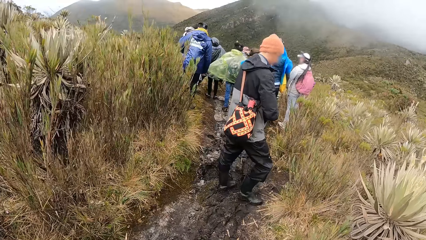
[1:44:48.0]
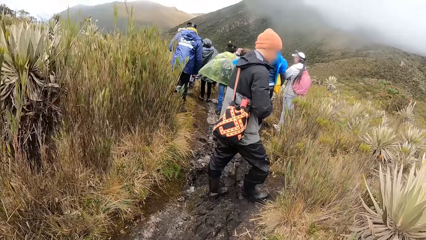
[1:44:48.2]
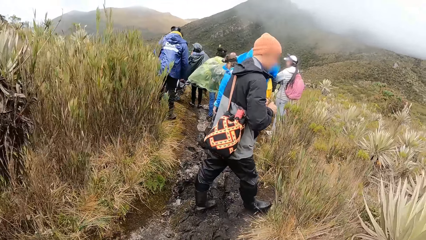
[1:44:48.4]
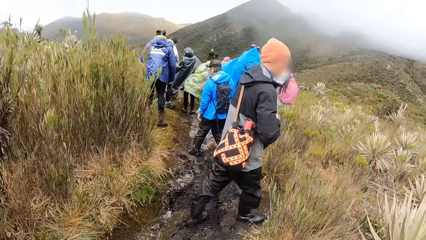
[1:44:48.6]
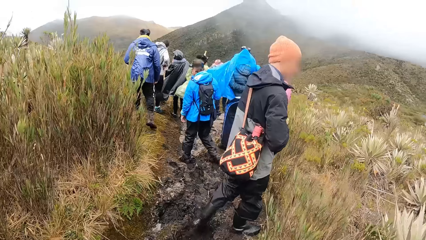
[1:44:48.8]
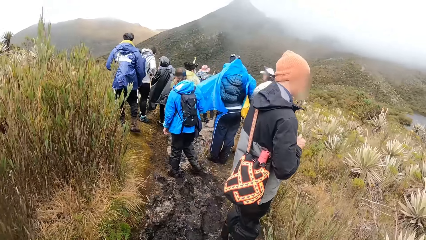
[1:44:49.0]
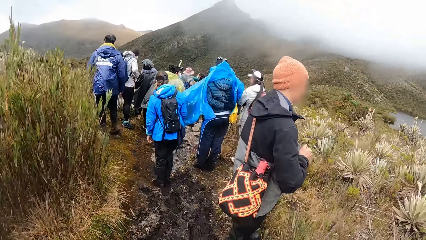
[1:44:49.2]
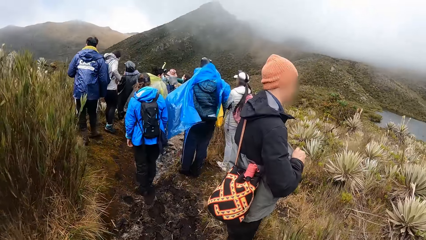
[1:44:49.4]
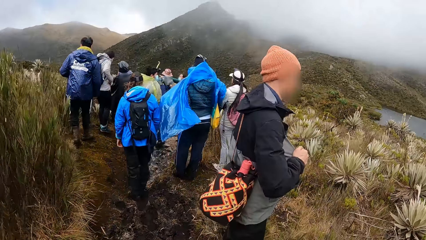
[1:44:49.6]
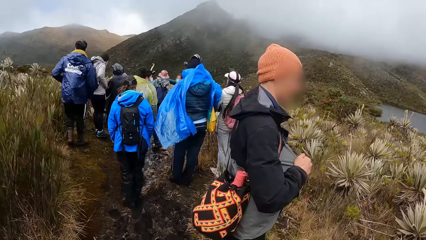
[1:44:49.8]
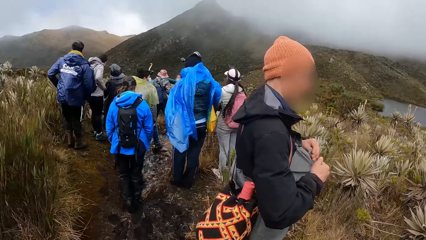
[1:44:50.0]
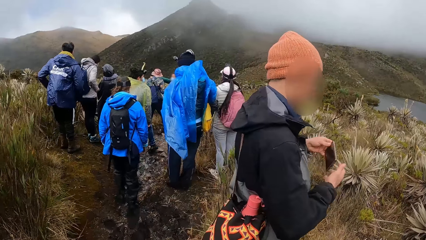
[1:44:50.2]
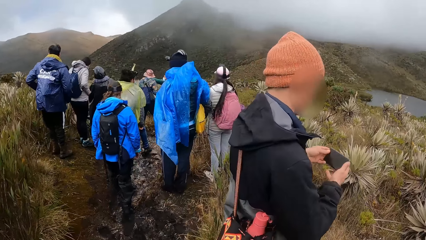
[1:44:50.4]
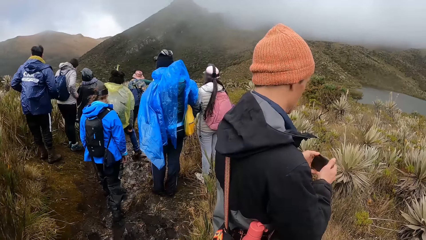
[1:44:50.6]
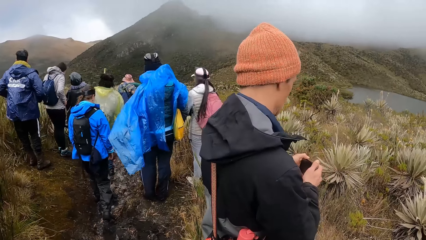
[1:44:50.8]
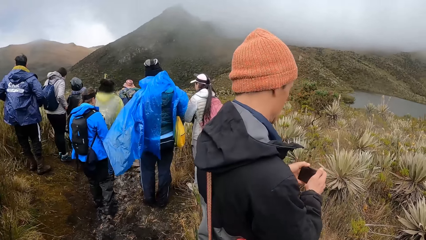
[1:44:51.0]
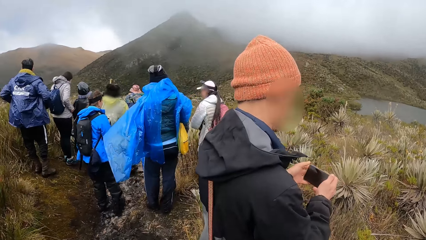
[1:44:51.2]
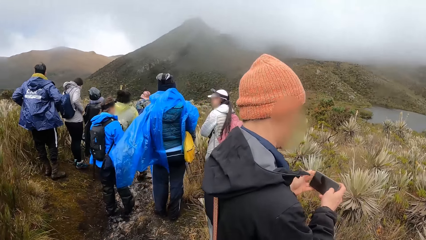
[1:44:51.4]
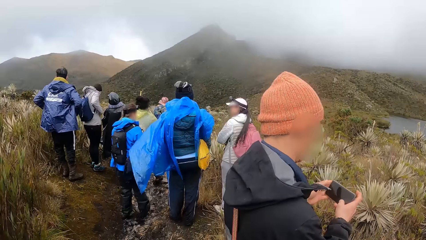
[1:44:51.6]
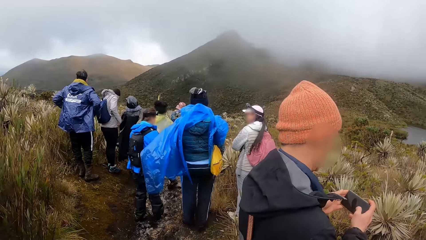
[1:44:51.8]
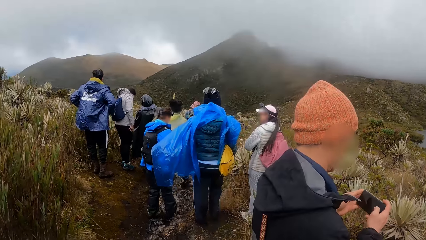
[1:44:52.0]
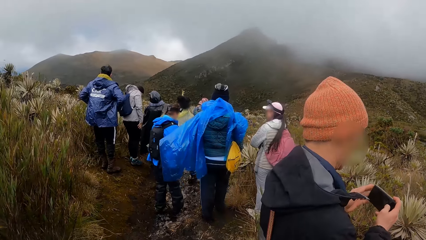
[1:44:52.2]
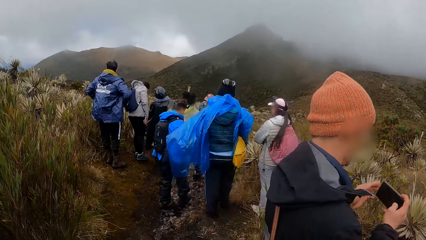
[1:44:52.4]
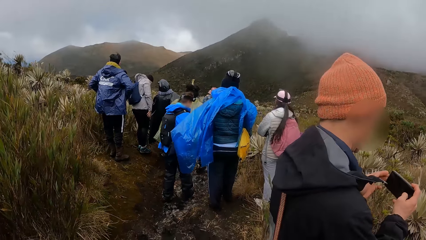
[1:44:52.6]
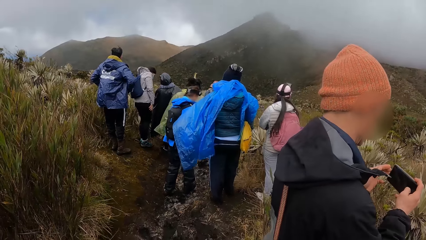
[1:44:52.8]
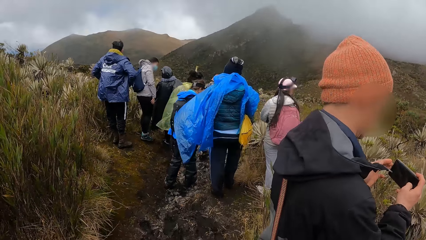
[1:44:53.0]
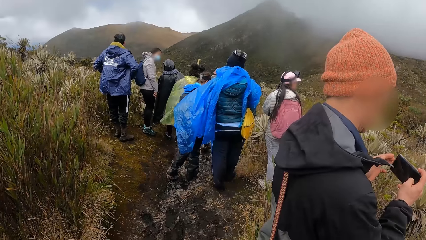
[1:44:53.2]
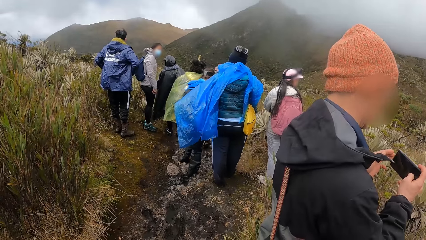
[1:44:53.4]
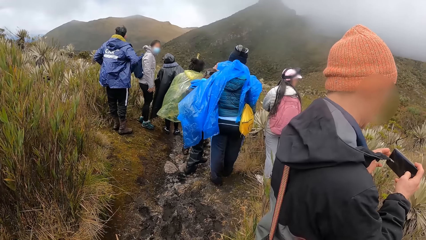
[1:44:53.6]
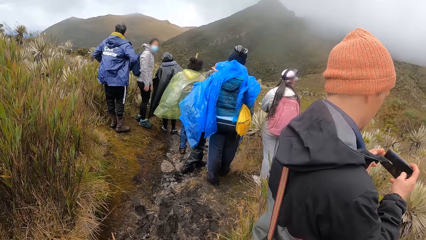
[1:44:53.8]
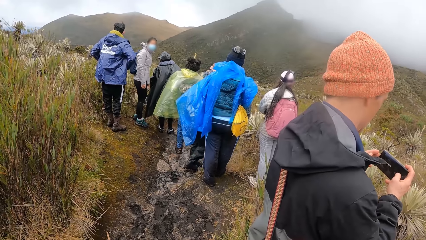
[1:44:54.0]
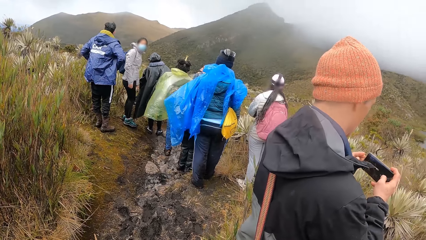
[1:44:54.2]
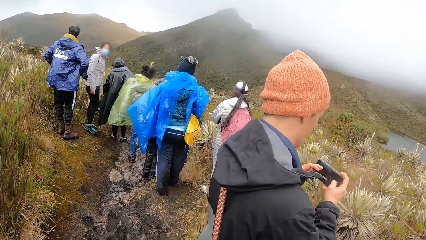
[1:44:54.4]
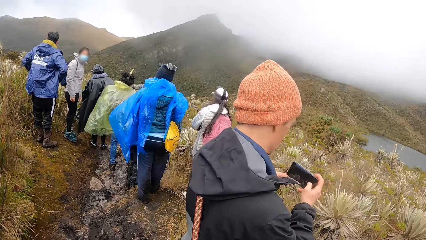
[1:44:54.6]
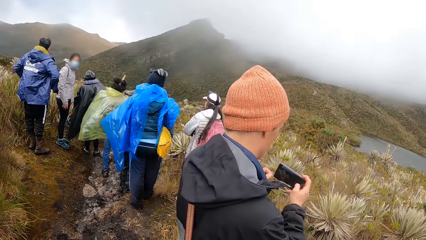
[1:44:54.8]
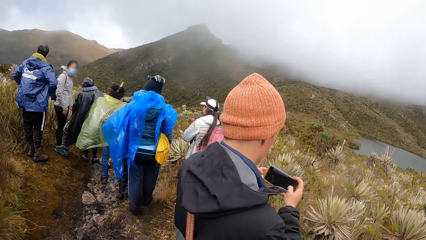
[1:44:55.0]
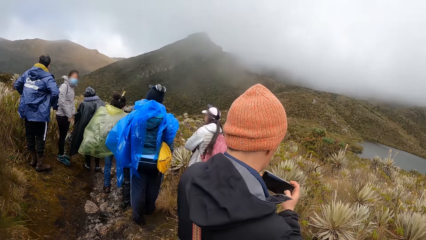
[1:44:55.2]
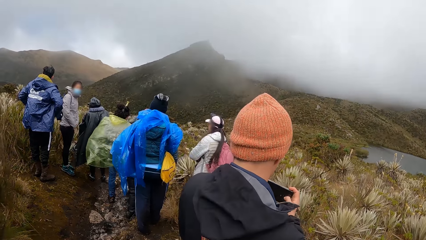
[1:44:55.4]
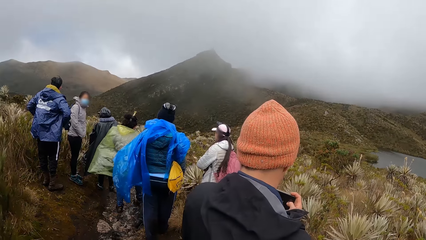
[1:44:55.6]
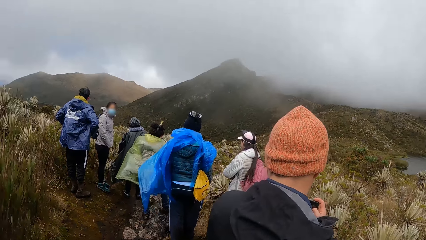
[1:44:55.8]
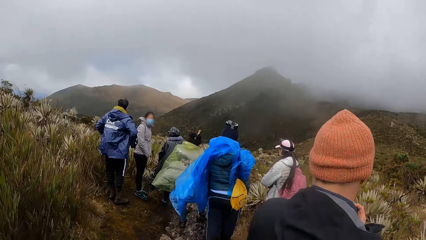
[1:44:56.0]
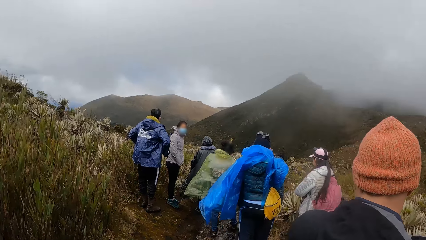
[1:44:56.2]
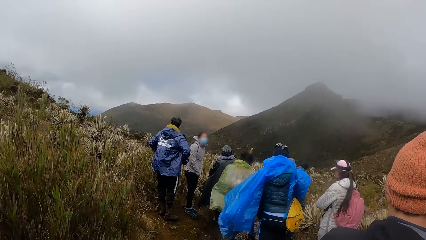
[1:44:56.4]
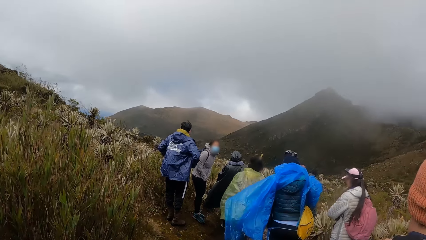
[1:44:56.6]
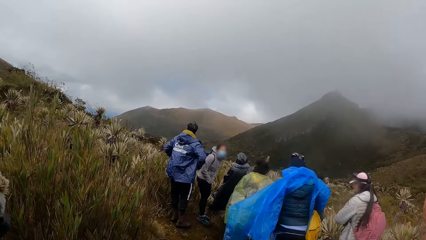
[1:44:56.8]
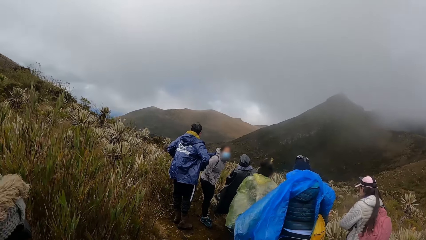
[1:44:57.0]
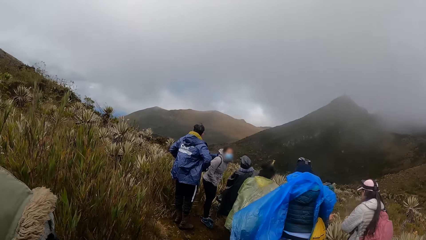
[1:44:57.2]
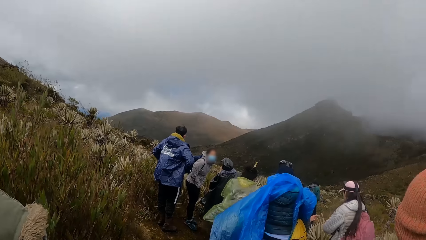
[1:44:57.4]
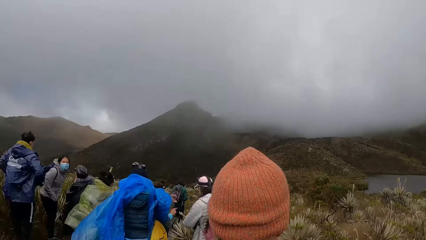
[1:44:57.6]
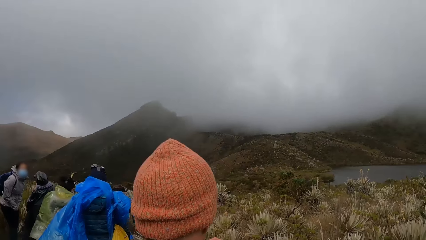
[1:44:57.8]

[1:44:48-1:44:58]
A man takes out a mobile phone from his jacket with his left hand. The man operates the mobile phone with both hands. The camera wearer looks around the area.

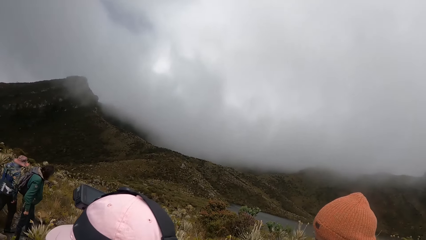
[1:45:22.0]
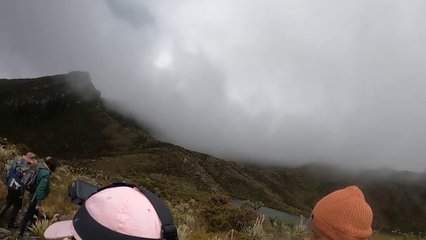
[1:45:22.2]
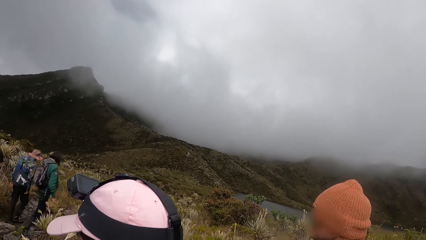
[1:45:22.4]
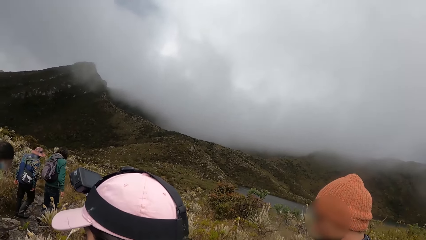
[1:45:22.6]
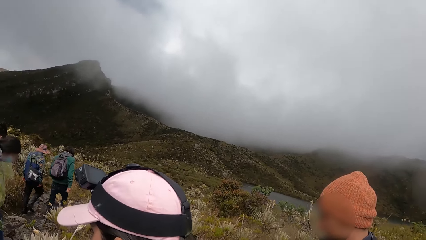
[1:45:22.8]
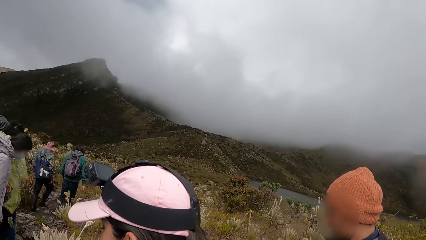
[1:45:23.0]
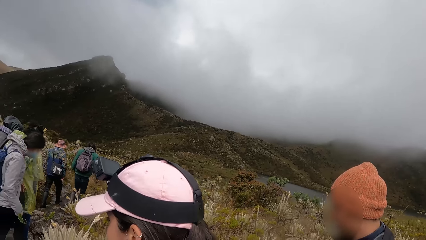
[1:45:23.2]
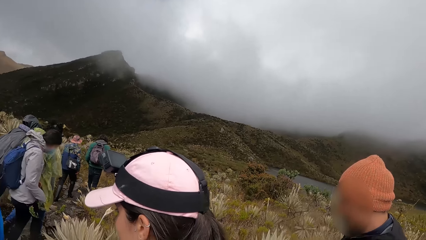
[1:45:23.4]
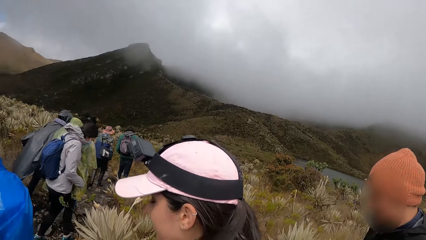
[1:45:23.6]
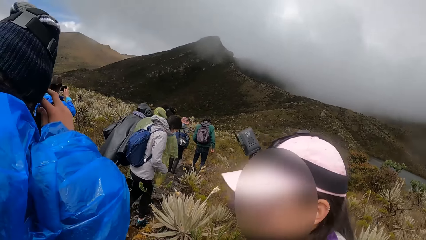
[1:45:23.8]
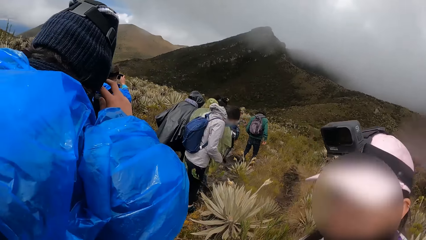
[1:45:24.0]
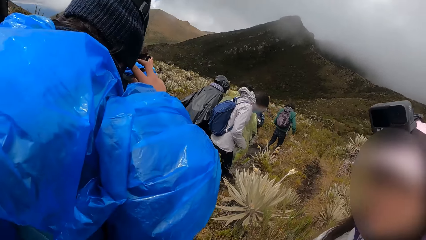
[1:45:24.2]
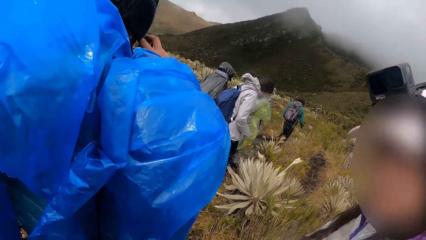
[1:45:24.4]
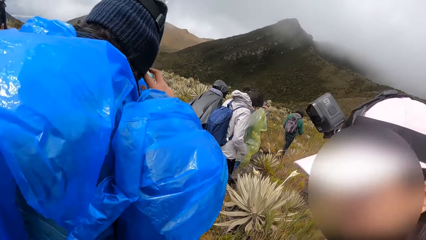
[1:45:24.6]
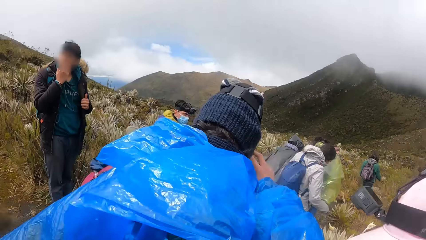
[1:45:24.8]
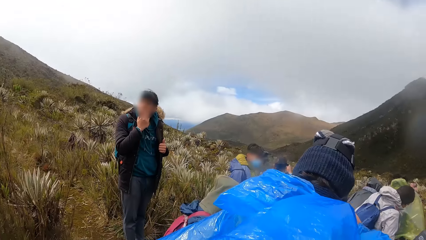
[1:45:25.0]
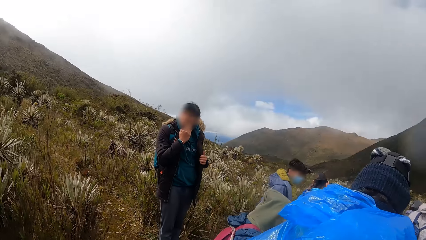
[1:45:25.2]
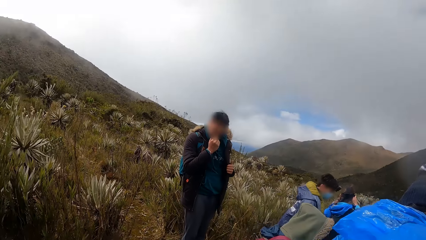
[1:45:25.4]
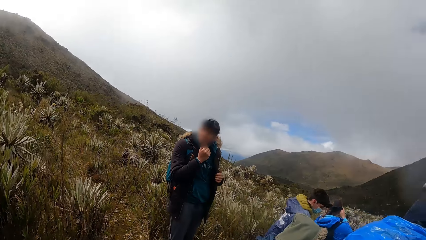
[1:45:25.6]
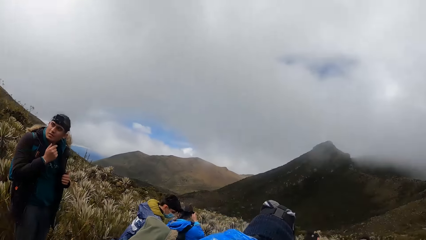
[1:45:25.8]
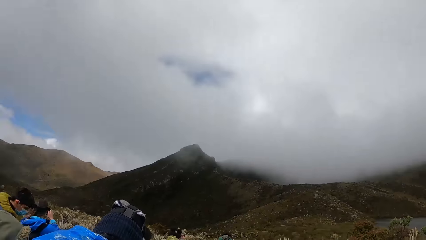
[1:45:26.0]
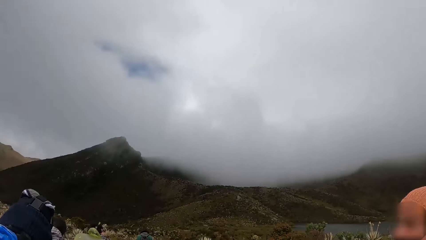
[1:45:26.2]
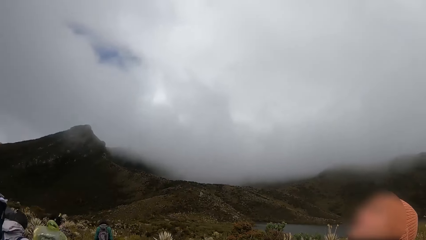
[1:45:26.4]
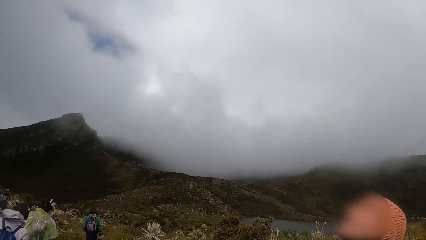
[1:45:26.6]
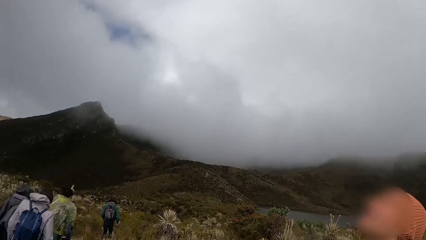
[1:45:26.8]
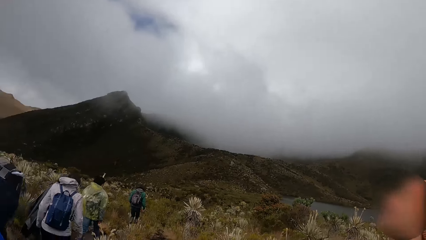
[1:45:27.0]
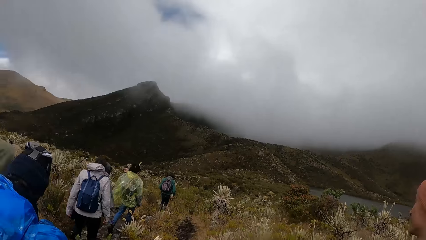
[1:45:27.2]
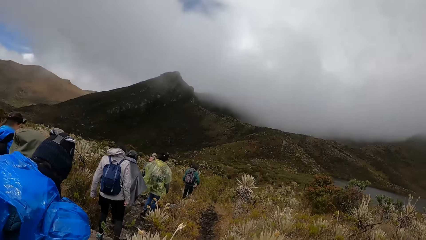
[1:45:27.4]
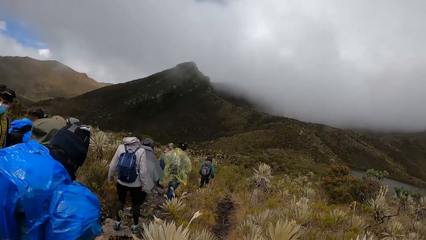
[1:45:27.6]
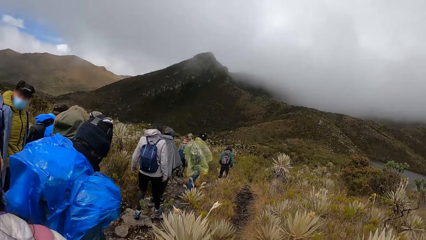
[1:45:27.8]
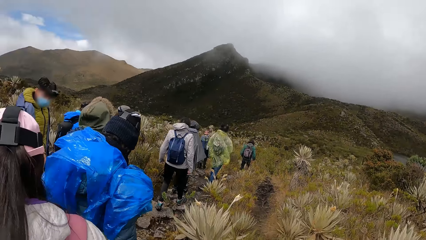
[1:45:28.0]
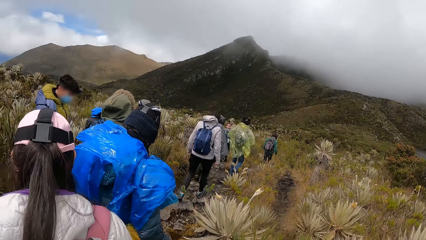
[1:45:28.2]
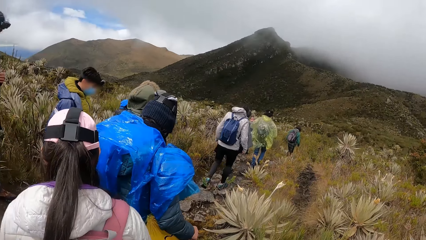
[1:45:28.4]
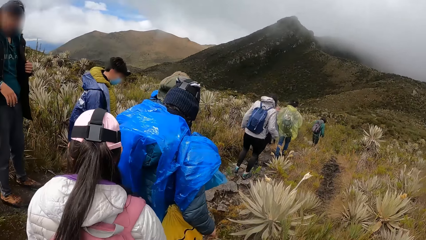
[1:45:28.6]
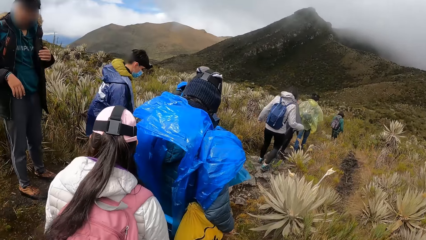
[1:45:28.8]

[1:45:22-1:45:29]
The camera wearer walks in the area.
